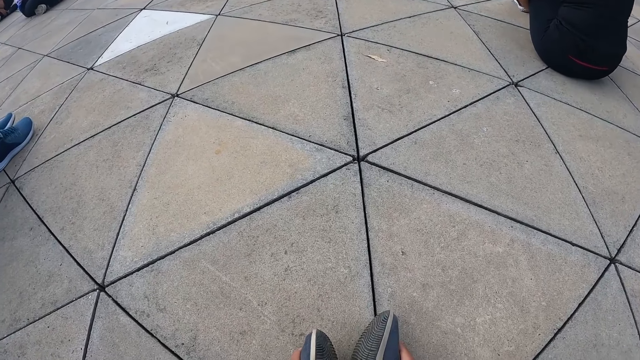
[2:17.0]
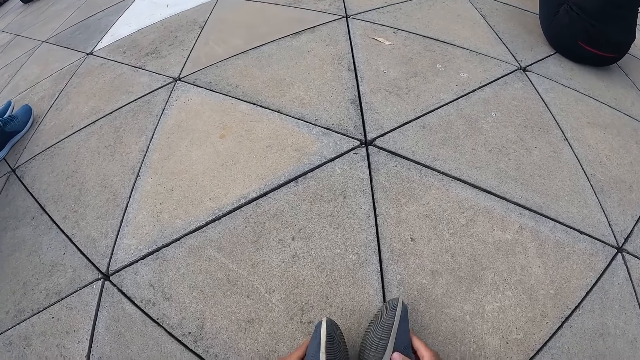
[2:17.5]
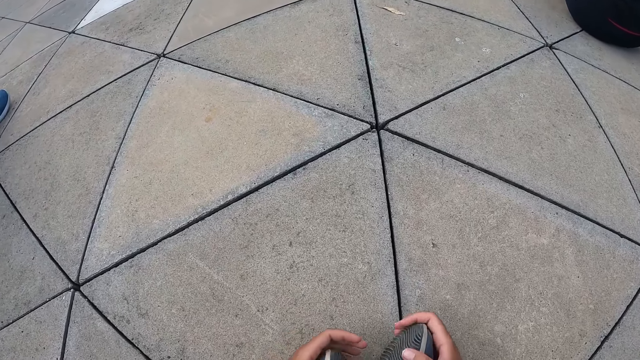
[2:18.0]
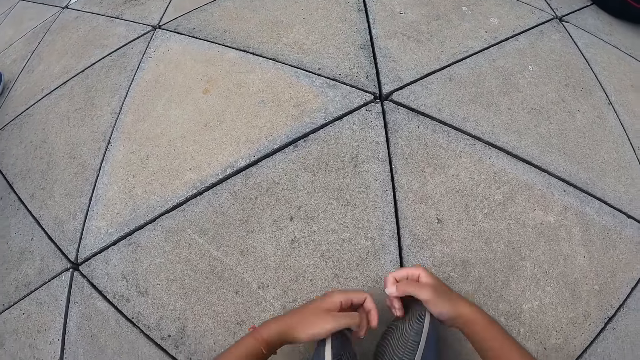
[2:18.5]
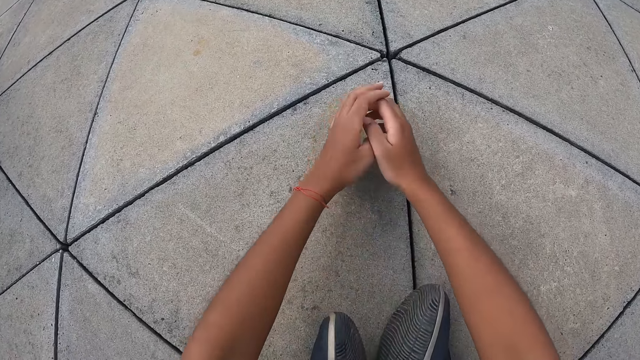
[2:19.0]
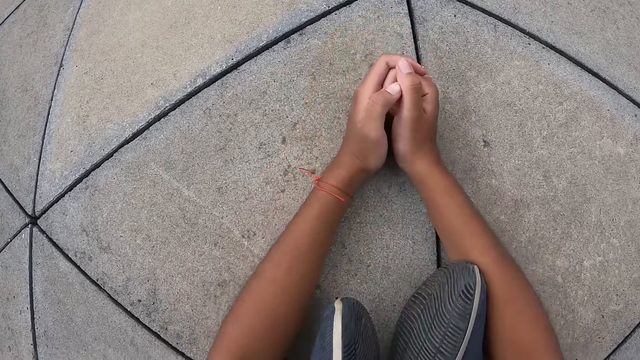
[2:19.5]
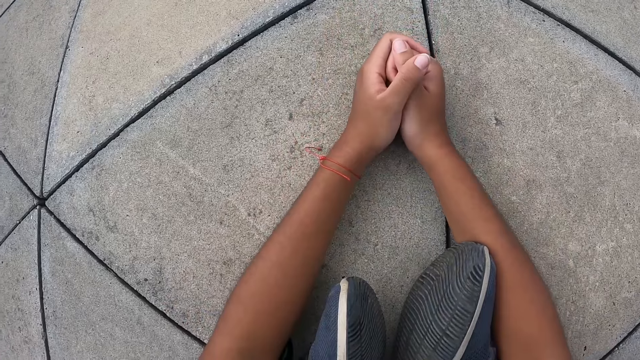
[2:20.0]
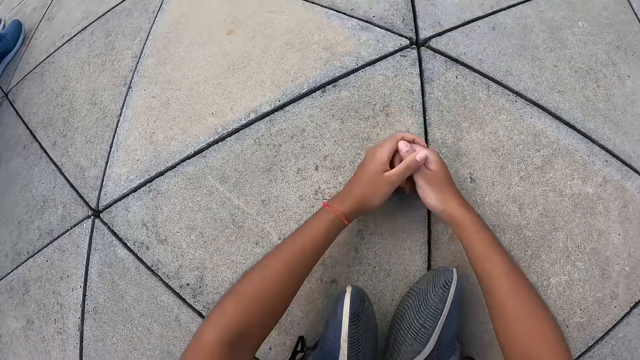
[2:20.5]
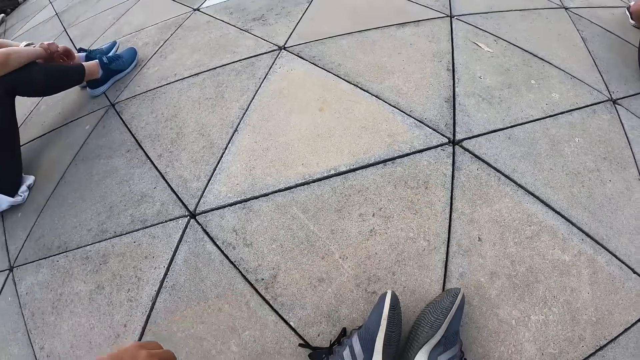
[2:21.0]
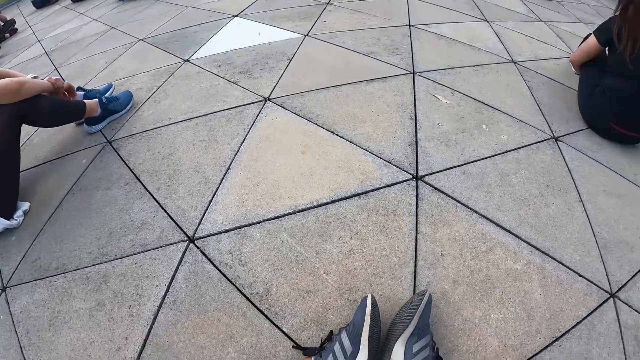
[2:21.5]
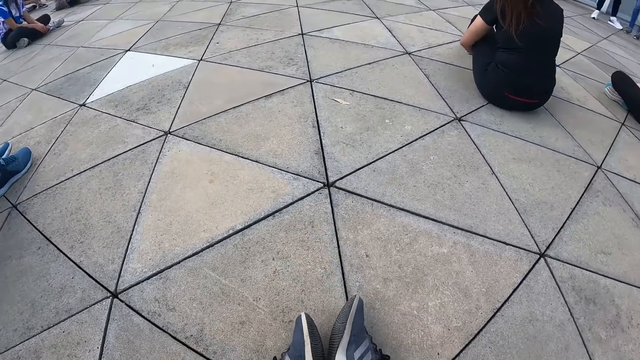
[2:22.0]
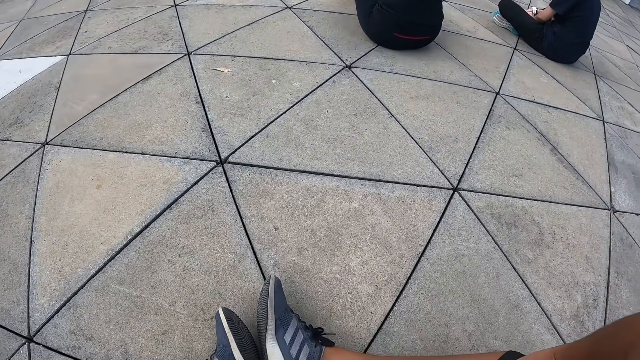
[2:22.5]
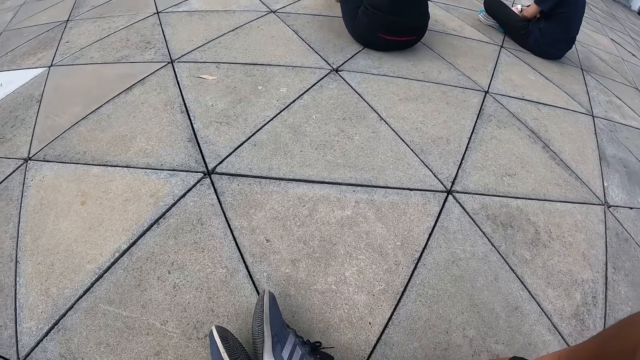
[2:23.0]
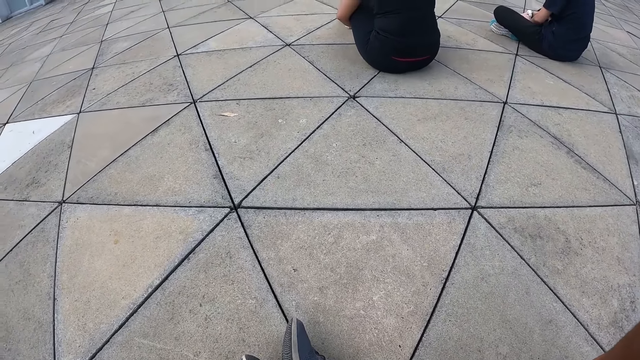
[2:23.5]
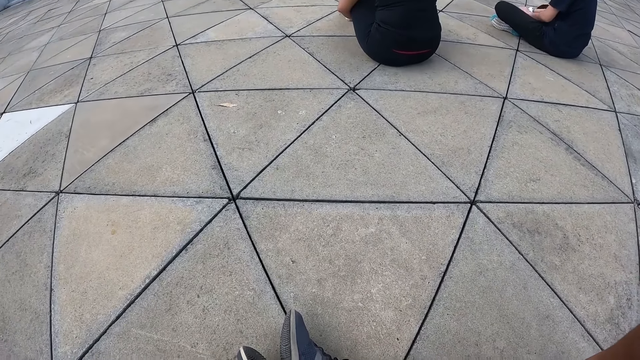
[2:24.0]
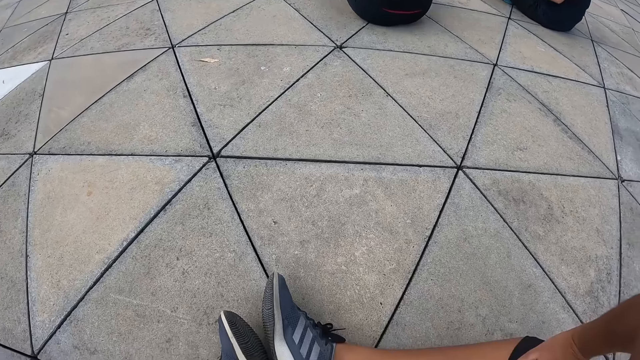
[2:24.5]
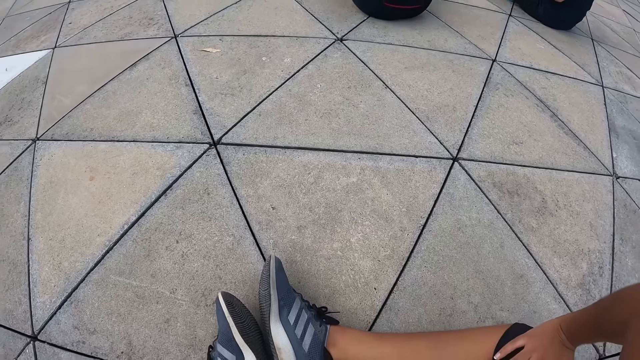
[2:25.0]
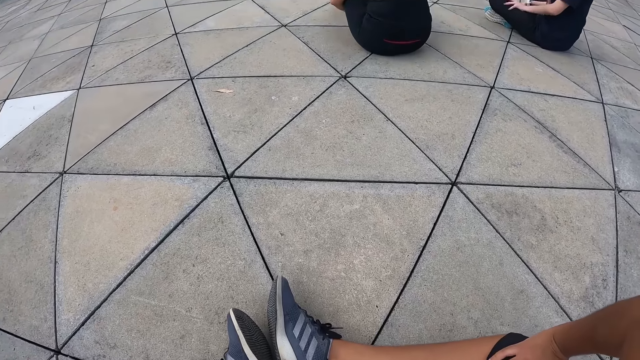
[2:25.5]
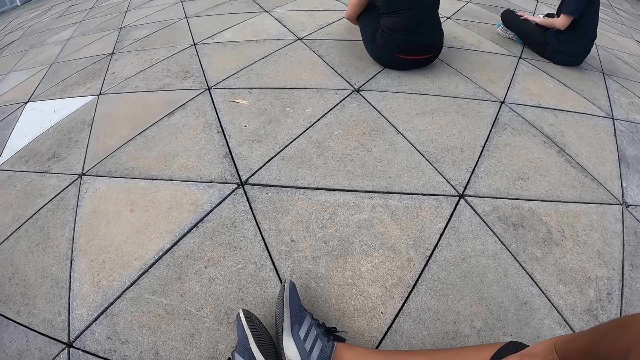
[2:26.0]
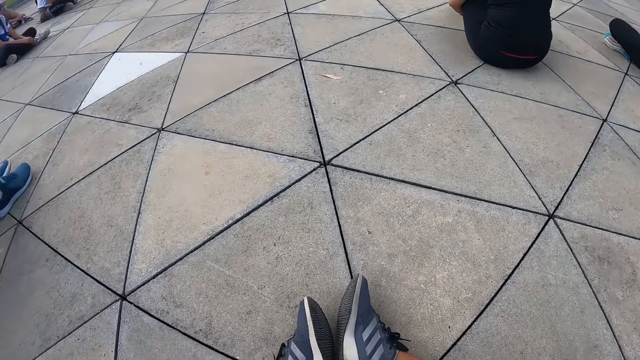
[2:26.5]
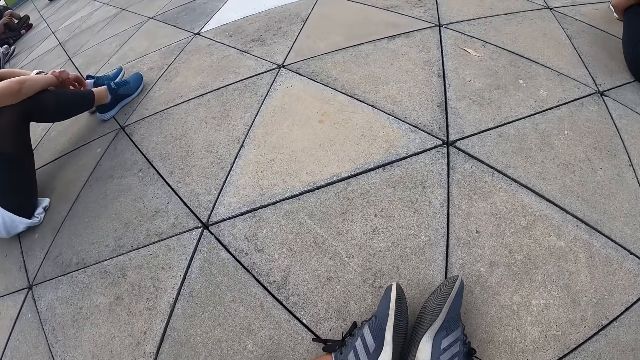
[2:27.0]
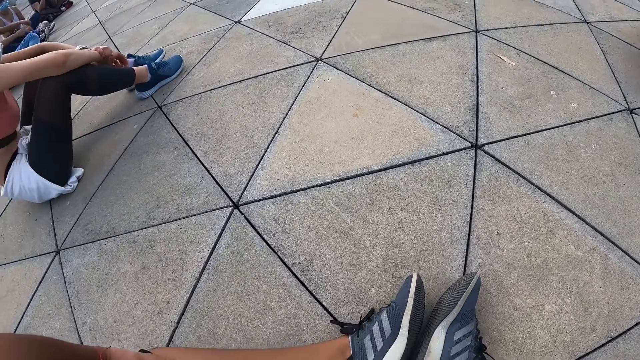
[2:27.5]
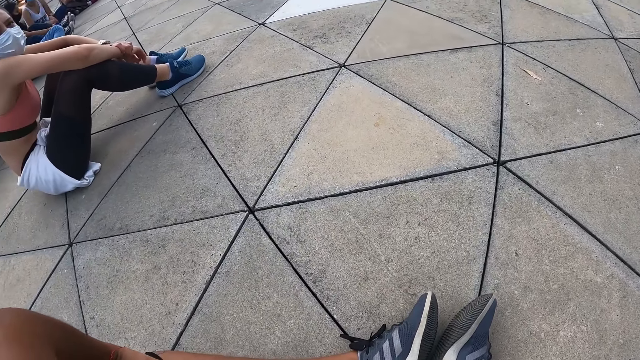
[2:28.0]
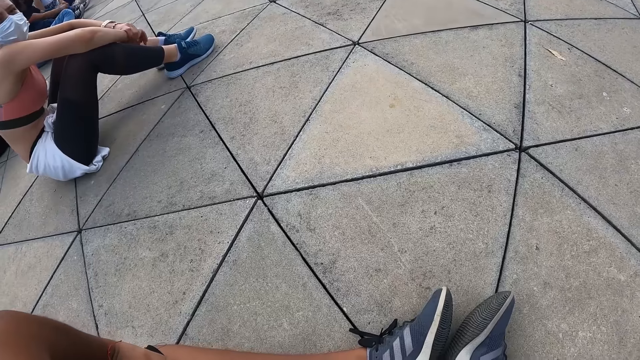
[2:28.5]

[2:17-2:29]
The camera wearer places her hands on the floor. She removes her hands from the floor.

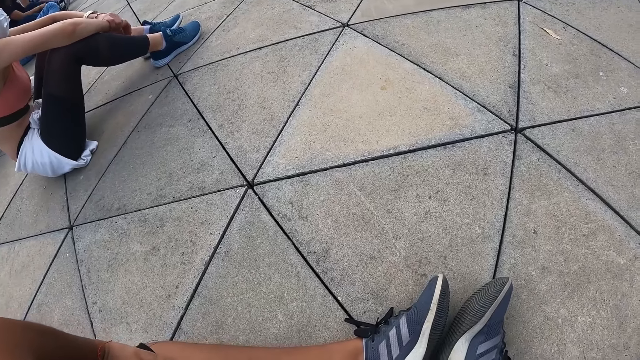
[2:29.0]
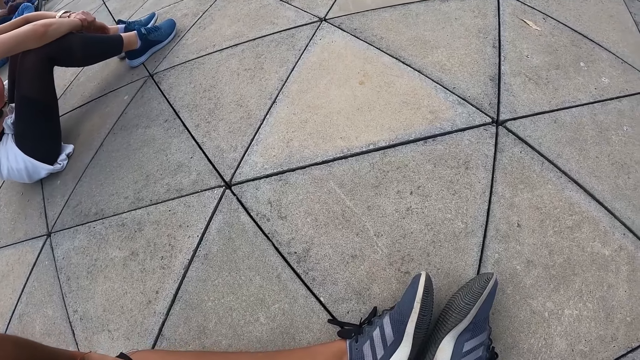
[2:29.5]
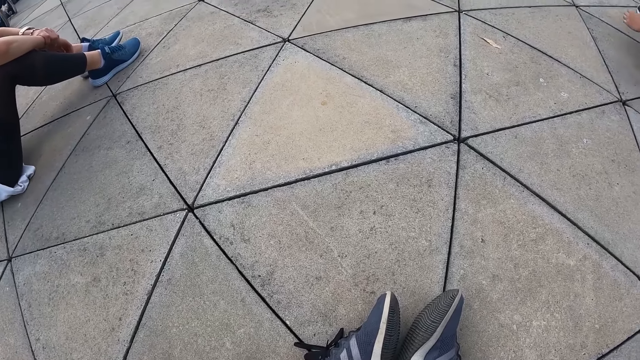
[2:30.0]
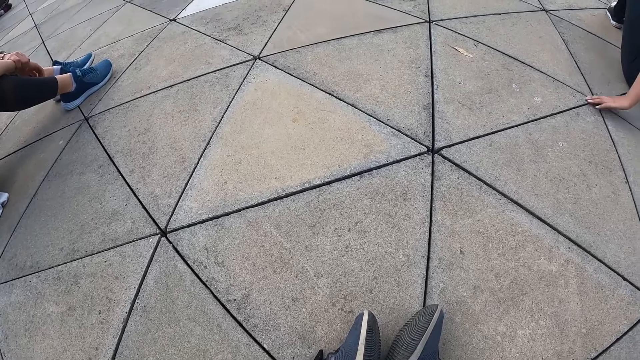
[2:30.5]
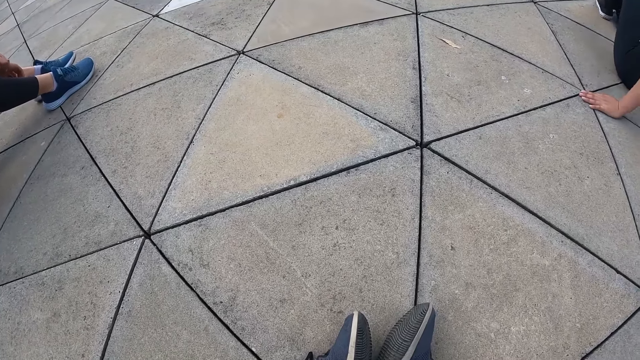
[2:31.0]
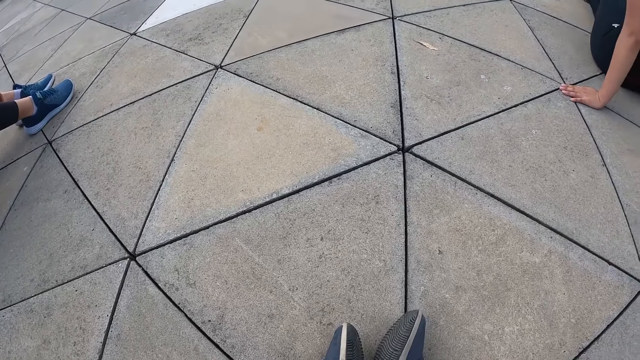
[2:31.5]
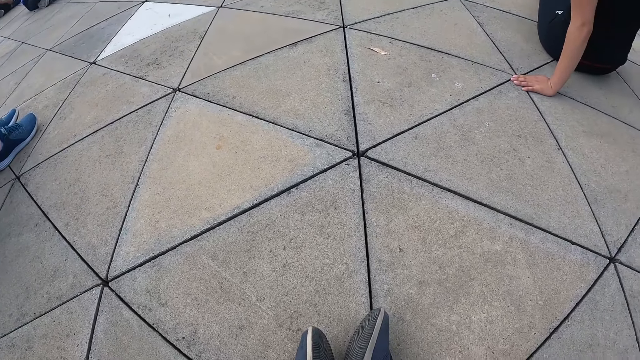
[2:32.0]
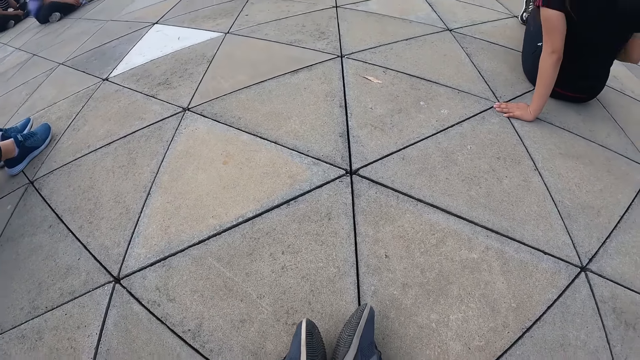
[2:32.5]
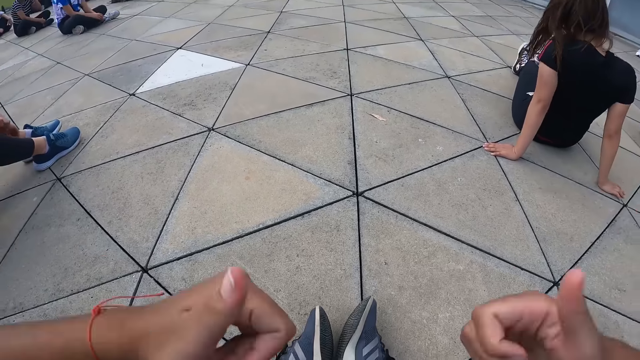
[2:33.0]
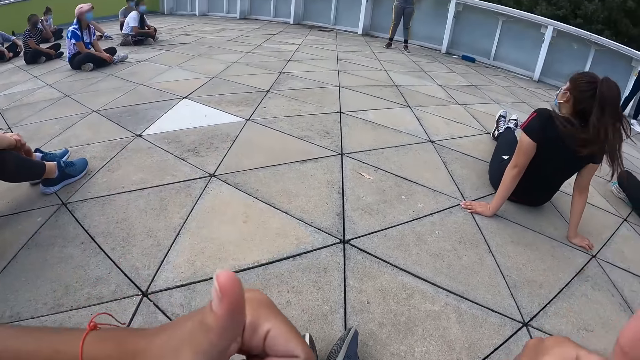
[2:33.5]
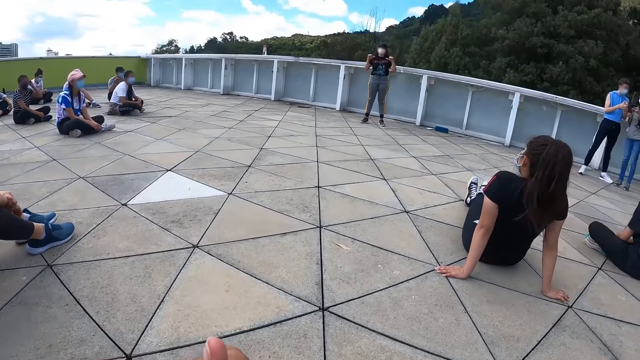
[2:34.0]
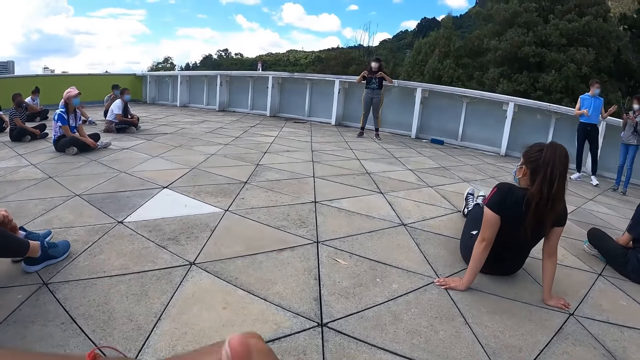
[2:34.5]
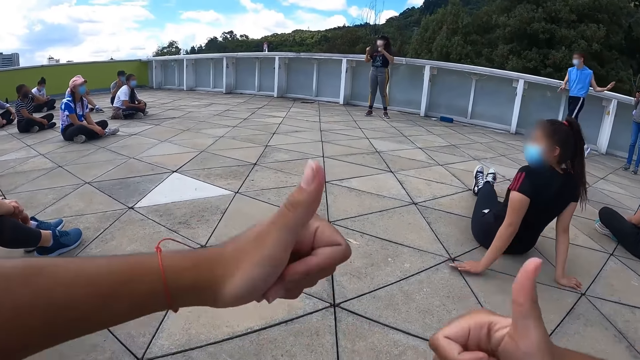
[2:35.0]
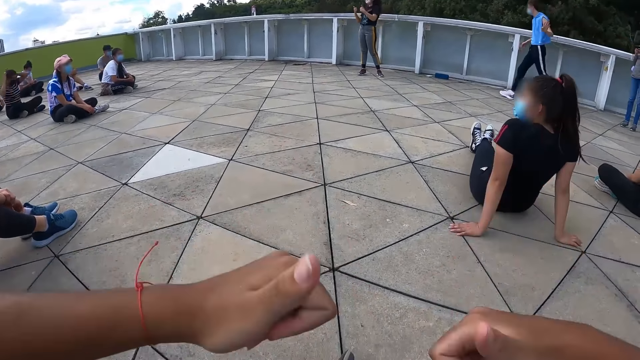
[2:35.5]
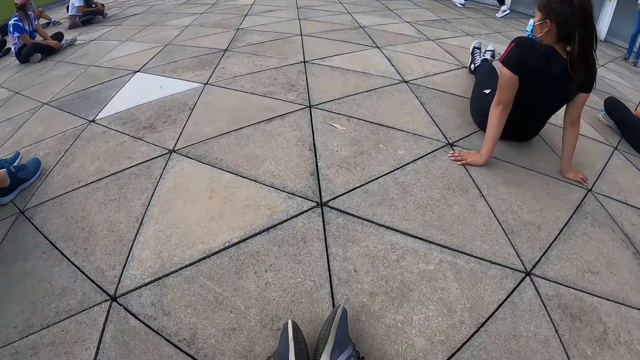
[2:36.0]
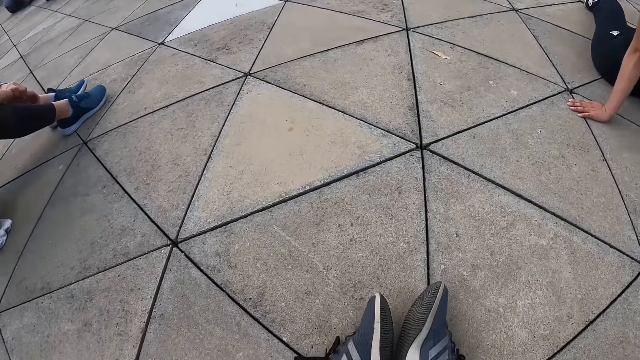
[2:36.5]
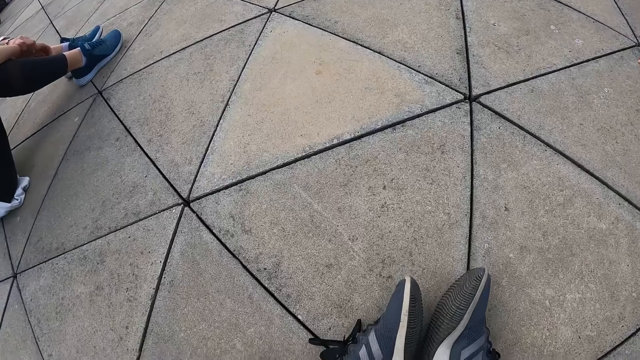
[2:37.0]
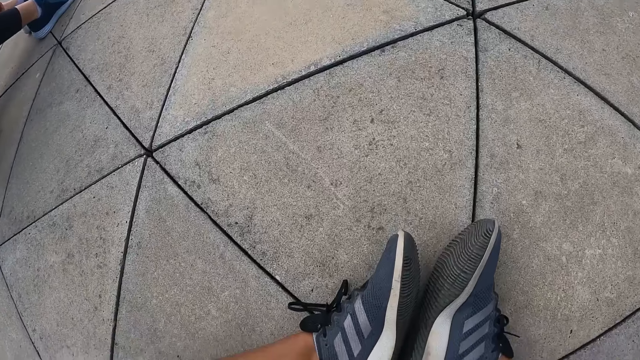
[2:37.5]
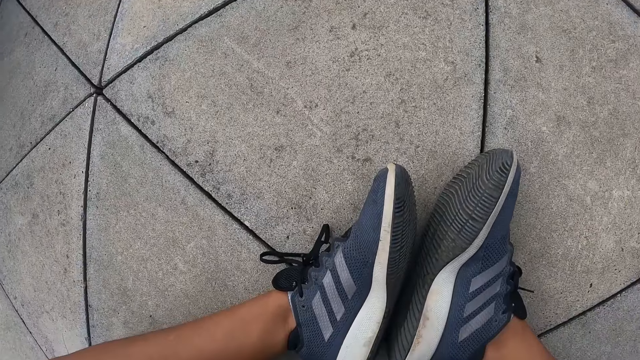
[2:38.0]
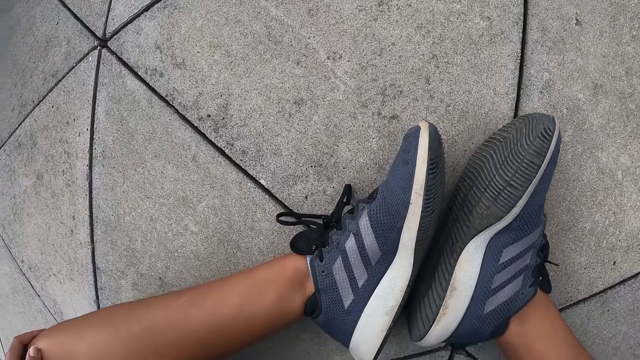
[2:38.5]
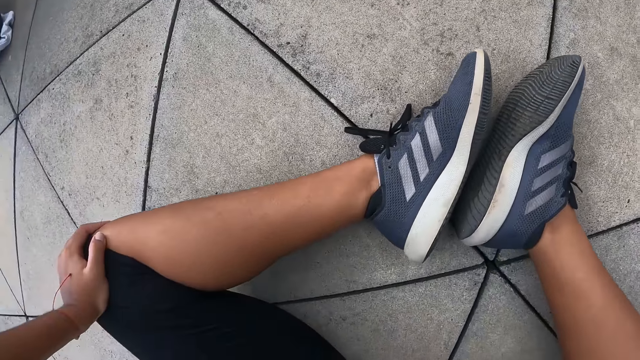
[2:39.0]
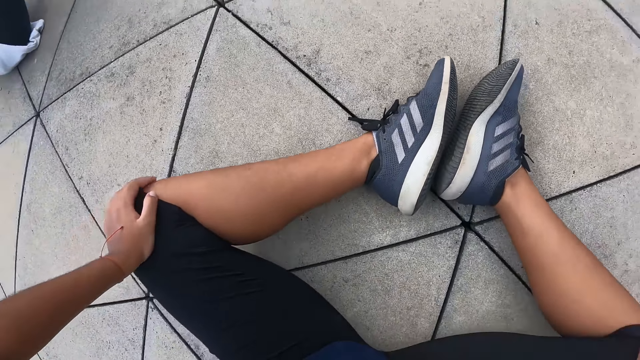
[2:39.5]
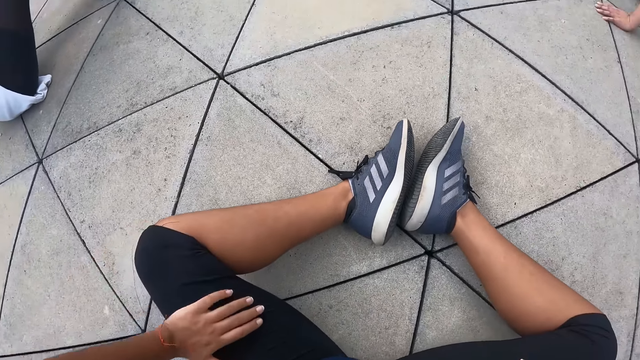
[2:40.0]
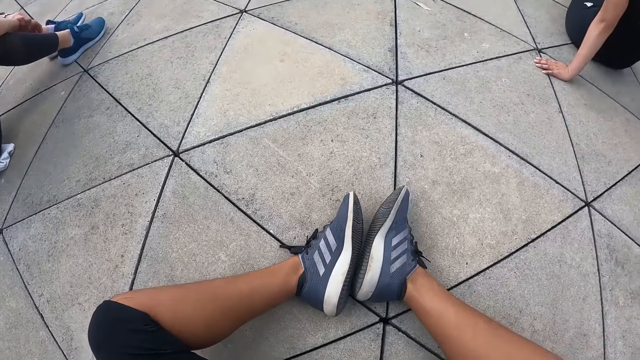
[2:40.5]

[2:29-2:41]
The camera wearer raises up the thumbs of her hands. She puts the hands on the legs.
